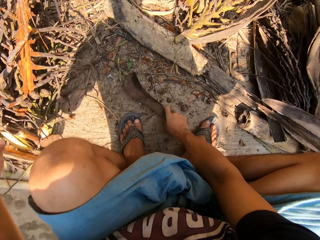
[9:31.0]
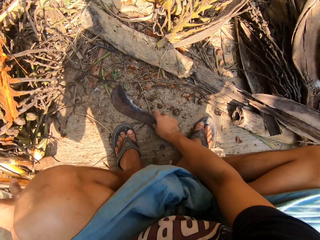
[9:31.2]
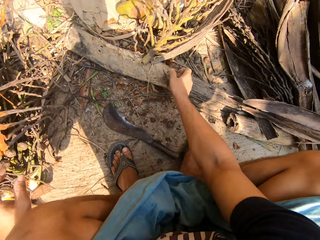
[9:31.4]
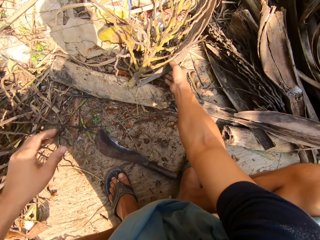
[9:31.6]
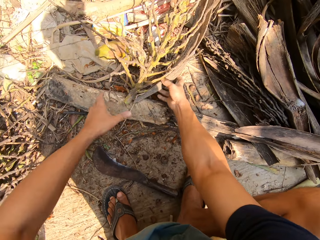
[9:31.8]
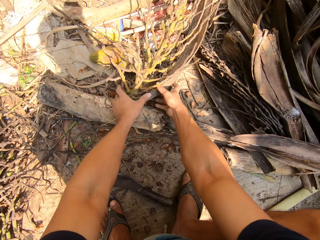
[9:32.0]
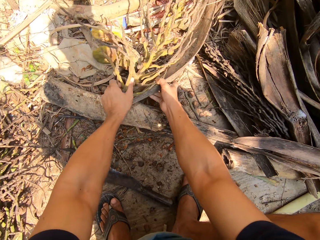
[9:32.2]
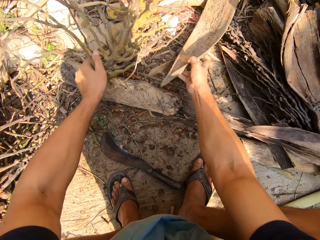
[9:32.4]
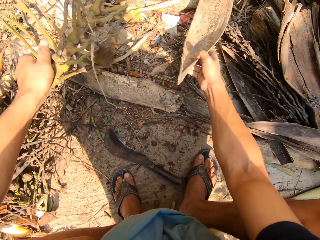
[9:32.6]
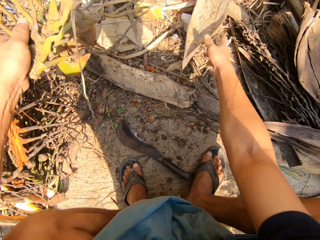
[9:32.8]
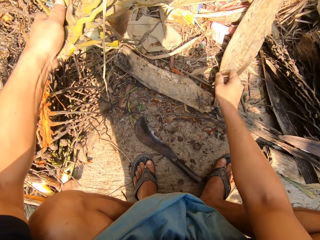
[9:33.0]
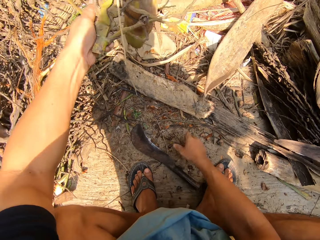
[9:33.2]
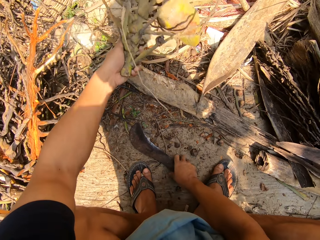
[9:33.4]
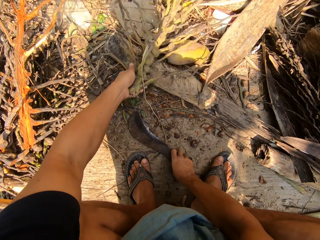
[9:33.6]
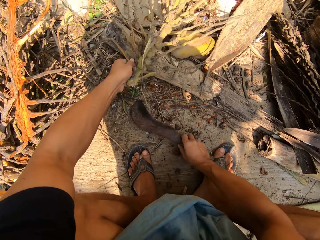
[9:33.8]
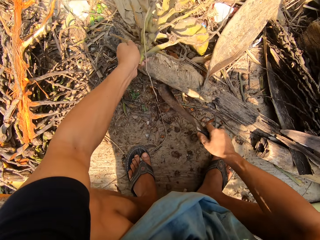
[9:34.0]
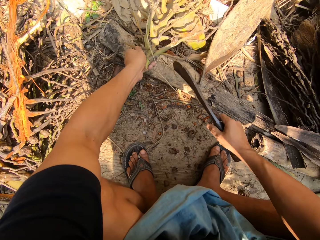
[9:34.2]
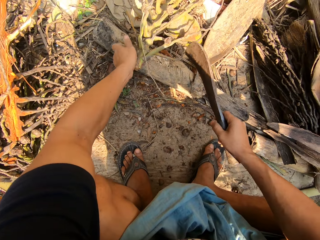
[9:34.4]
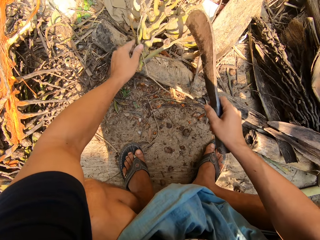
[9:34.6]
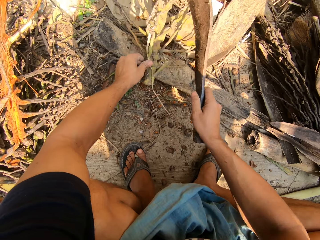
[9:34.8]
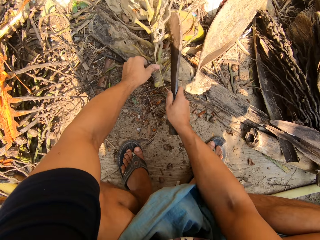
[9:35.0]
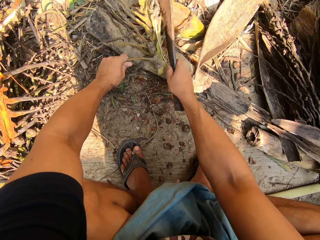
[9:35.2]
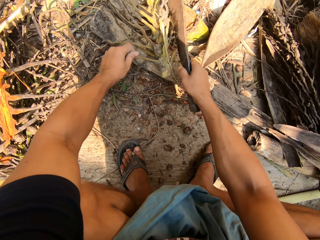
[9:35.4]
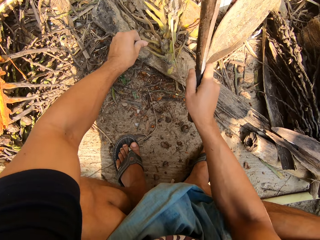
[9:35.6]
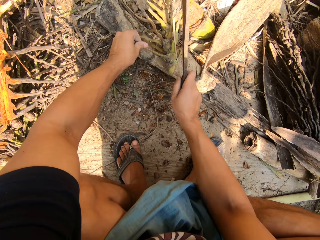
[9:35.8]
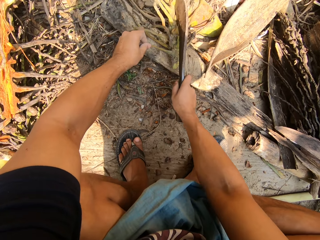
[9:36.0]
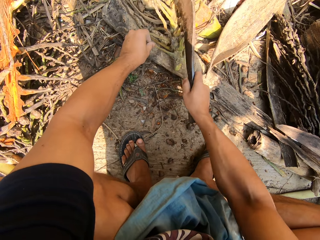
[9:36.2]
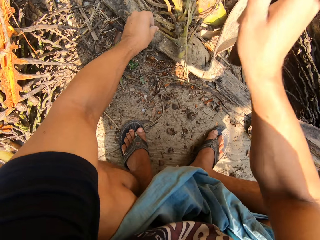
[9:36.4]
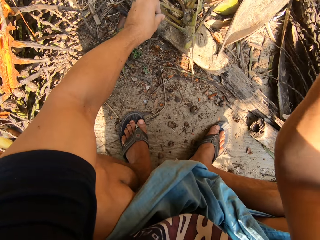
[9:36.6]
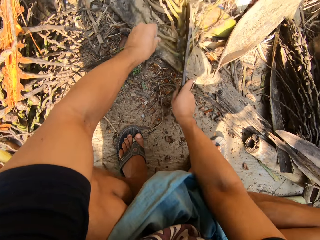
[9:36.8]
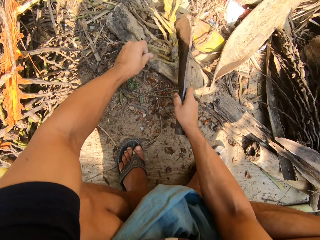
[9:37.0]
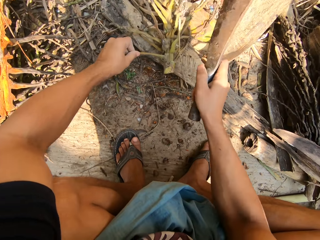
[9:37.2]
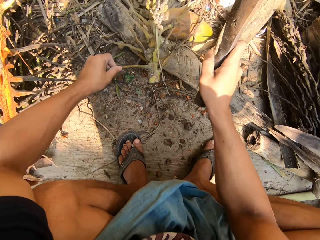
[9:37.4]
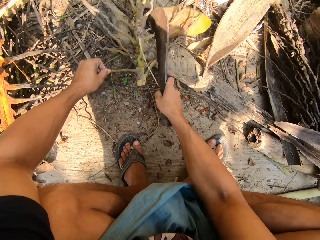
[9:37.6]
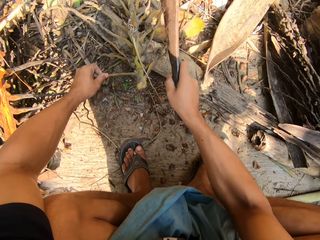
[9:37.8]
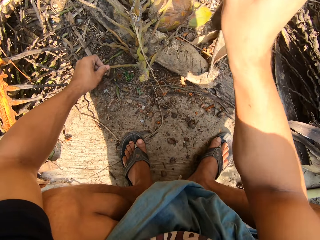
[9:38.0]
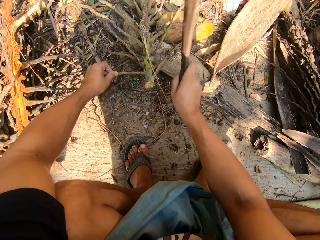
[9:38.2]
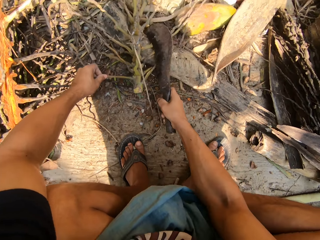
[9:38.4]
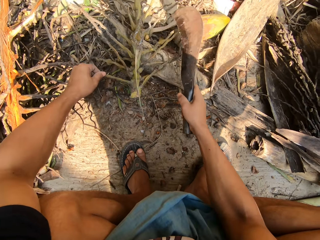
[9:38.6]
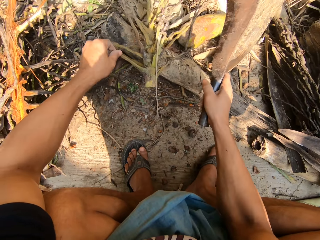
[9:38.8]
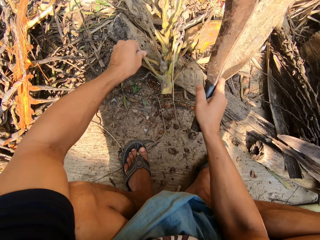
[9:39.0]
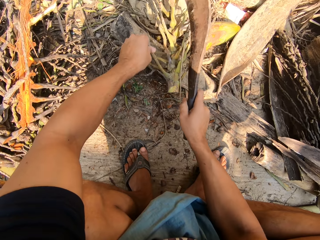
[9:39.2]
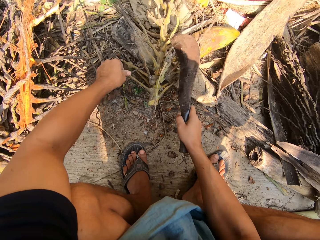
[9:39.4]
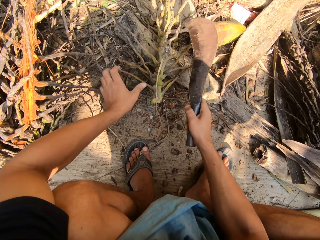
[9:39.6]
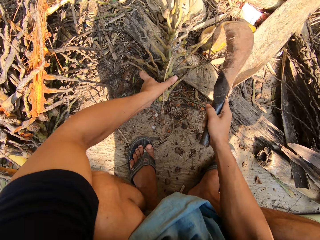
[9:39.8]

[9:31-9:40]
The camera wearer drops the cutlass on the floor with his right hand. He pulls dried plants with both hands. He picks up the leaf sheath. He picks up the cutlass on the floor with his right hand. He cuts the dried plant in his left hand with the cutlass in his right hand.

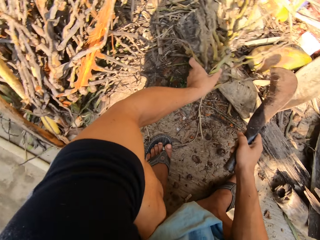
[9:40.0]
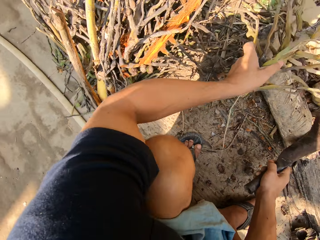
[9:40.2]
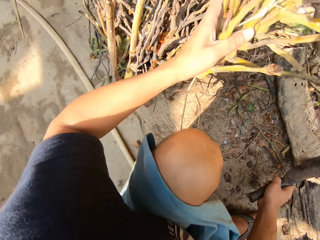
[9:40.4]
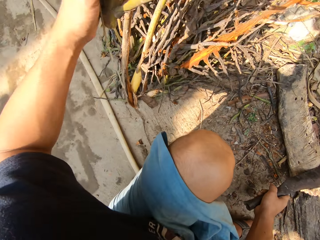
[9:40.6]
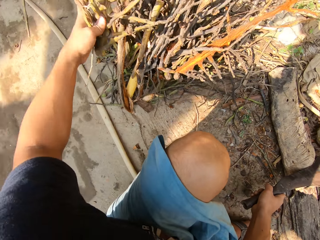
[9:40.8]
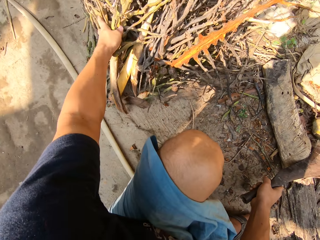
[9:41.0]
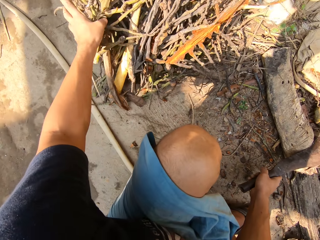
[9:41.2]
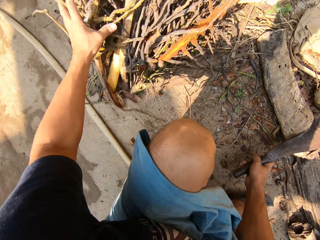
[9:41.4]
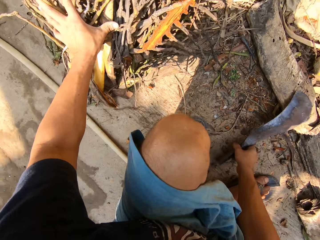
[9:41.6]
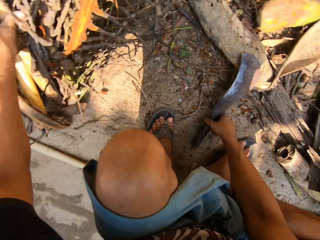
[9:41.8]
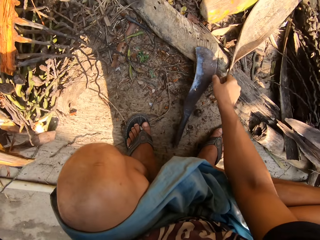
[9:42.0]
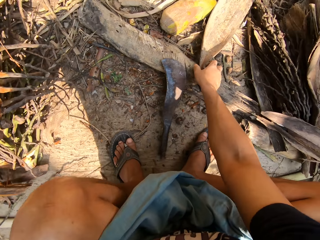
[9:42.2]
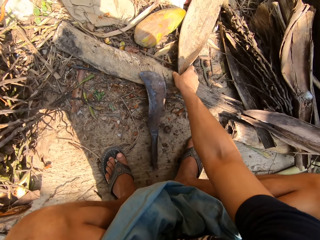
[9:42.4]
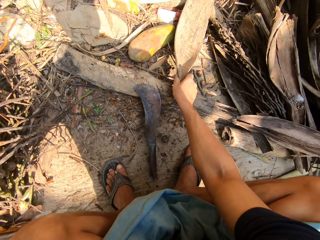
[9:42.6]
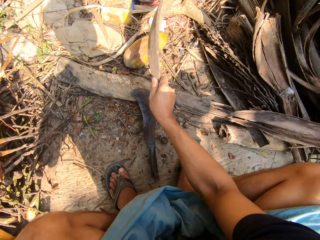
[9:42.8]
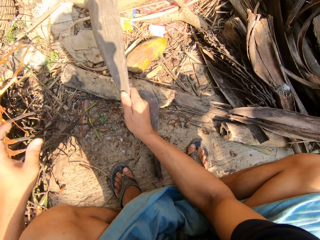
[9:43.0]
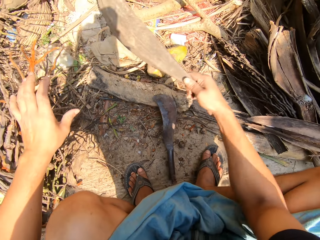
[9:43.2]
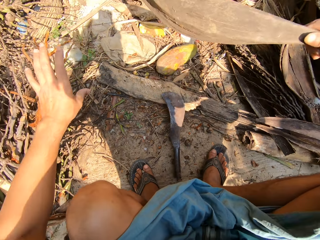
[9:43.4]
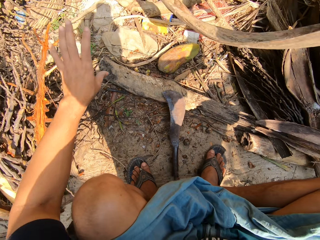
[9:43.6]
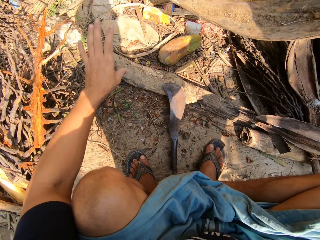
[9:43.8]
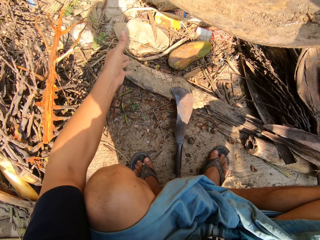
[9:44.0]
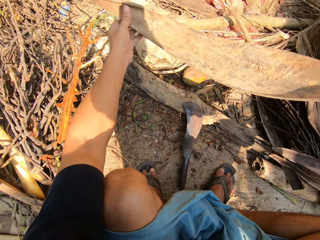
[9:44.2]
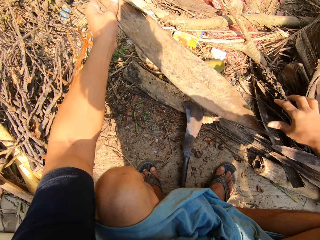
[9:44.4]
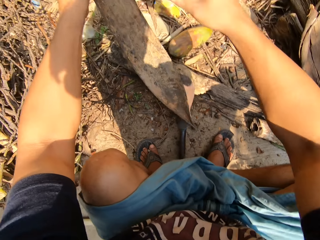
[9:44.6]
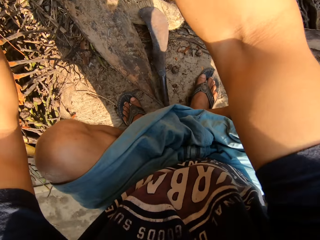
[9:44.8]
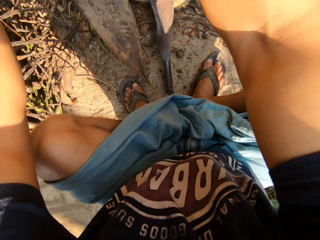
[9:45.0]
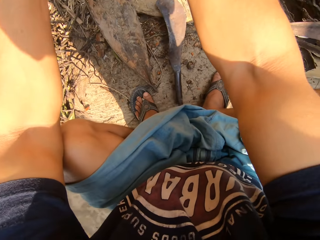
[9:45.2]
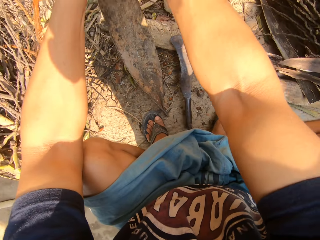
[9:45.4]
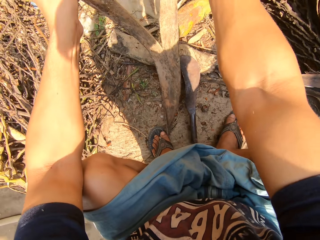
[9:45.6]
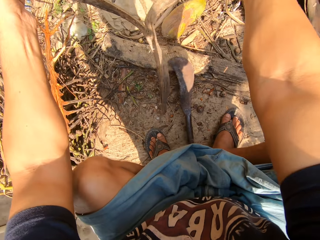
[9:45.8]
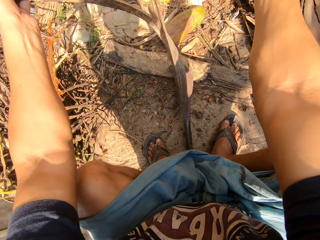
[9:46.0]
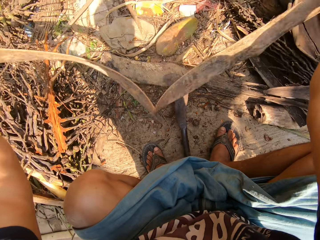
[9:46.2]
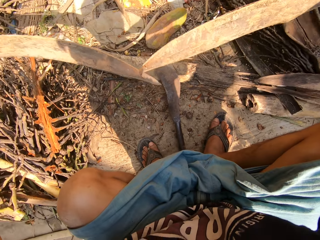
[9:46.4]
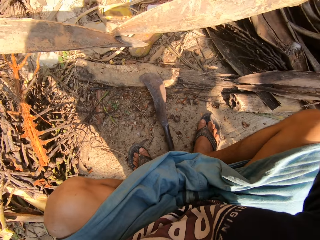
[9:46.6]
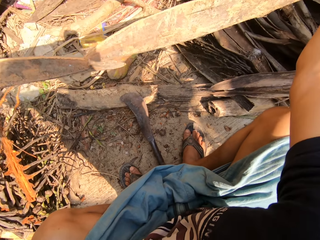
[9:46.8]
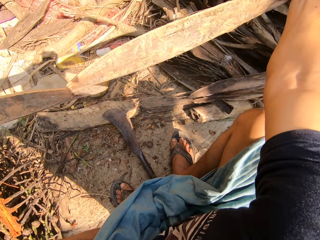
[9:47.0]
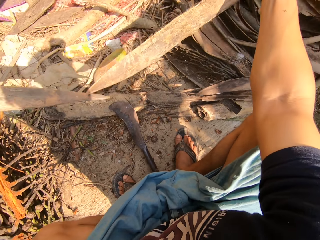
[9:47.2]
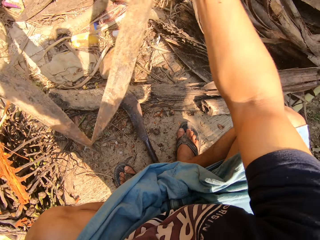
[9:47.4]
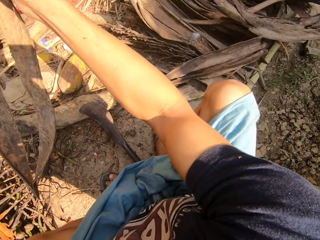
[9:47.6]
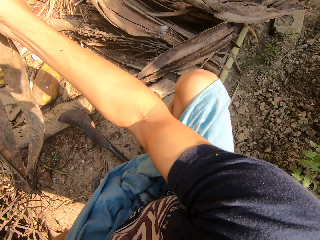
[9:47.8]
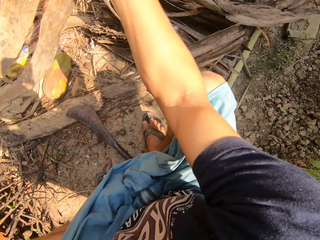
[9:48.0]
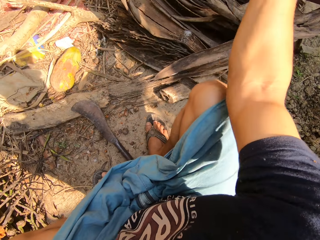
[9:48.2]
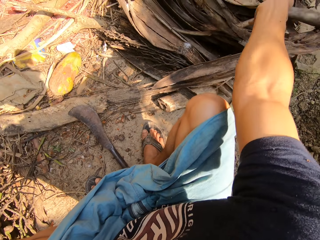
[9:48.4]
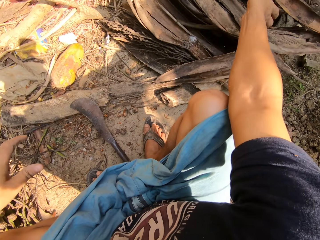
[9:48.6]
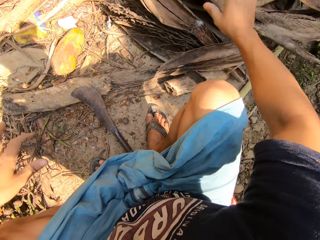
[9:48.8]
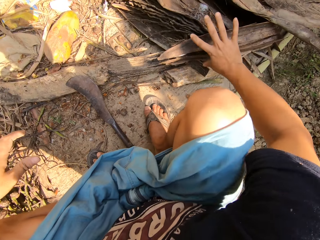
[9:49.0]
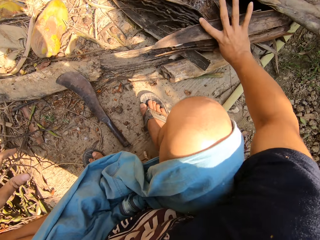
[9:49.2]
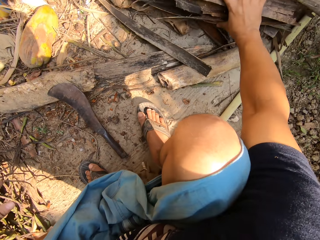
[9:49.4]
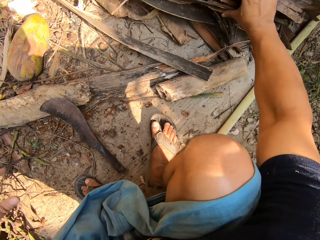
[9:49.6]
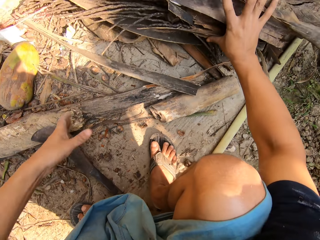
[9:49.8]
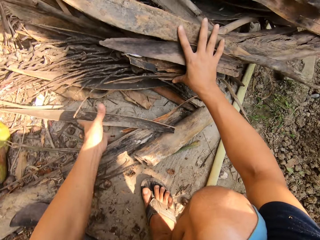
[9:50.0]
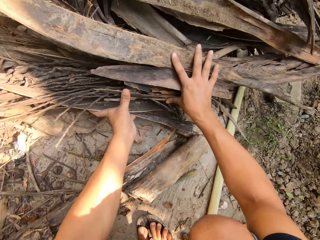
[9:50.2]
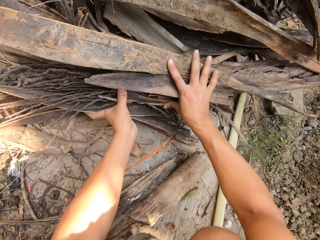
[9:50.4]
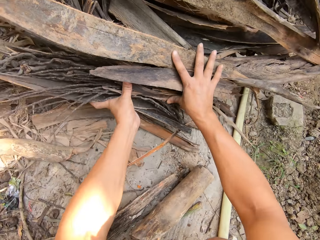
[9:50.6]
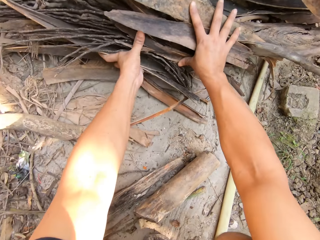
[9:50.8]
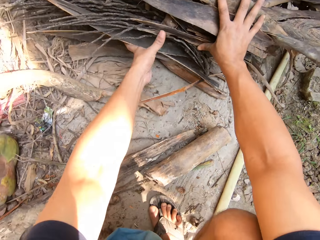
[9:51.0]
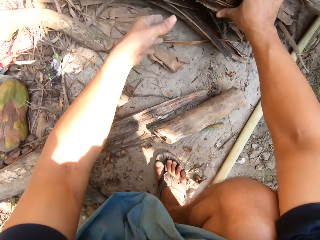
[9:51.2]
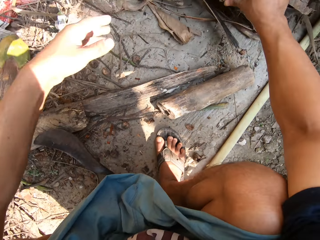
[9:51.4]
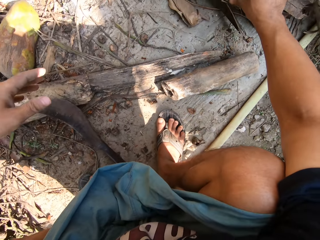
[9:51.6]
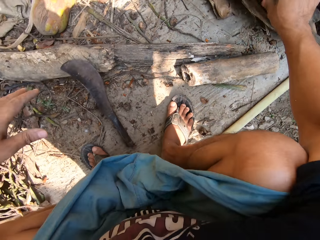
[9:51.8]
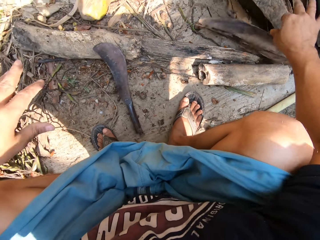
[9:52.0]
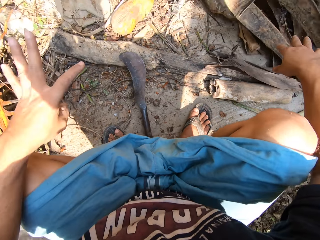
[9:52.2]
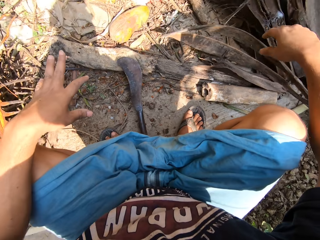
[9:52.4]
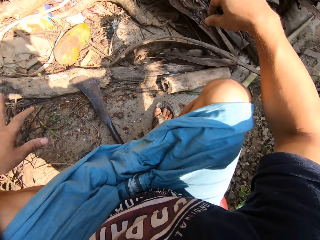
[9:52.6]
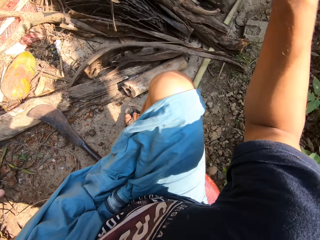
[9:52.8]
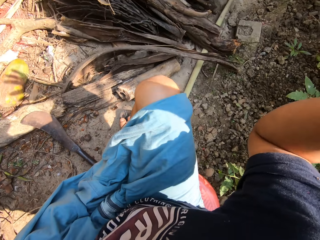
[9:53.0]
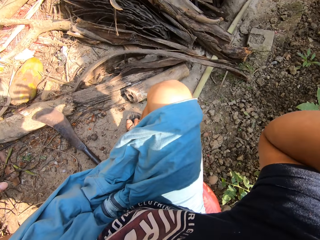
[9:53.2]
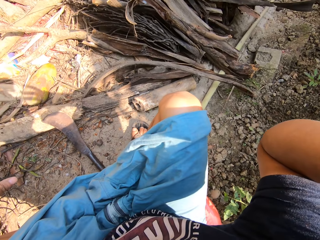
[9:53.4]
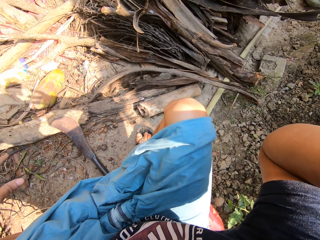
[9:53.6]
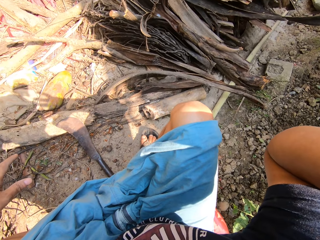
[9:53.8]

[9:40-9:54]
The camera wearer places the dried plant on a pile of dried plants with his left hand. He drops the cutlass on the floor with his right hand. He picks up a dried plant or leaf sheath with his right hand. He pulls apart the dried plant with both hands. He cuts the leaf sheath into two. He places the dried plant on the pile of dried plants with his right hand. He pushes the pile of dried plants with his right hand. He pushes the pile of dried plants with both hands.
